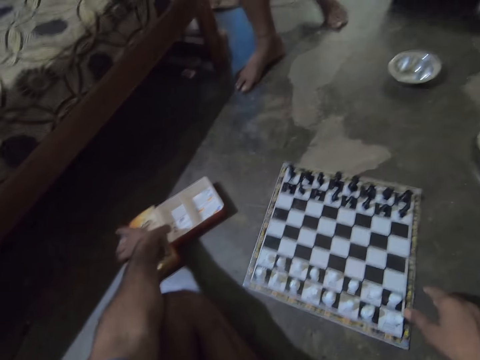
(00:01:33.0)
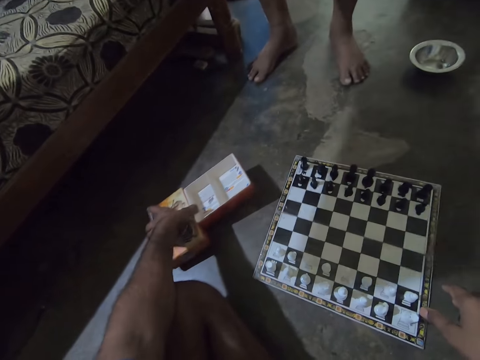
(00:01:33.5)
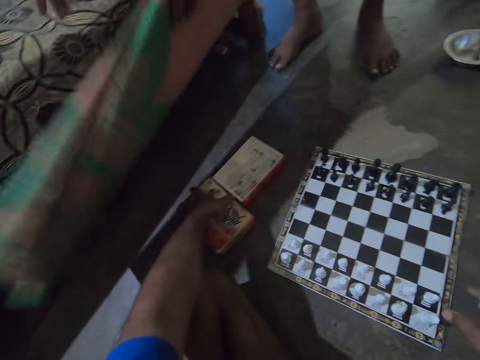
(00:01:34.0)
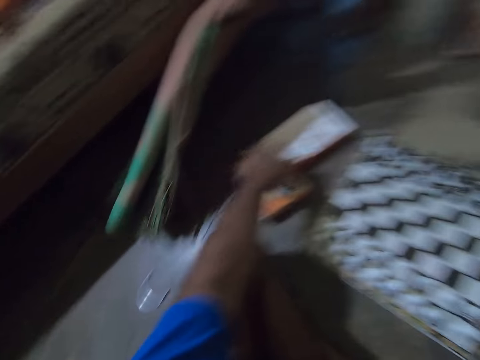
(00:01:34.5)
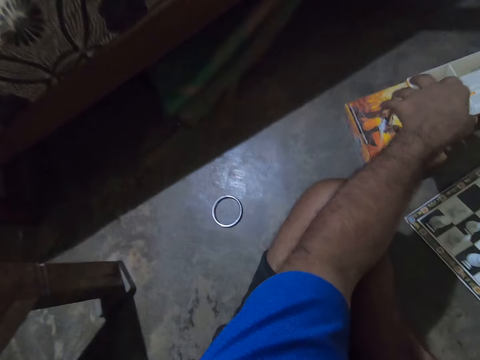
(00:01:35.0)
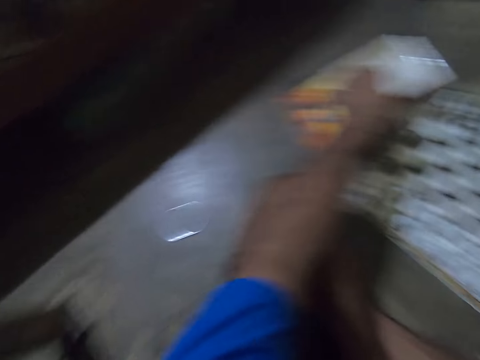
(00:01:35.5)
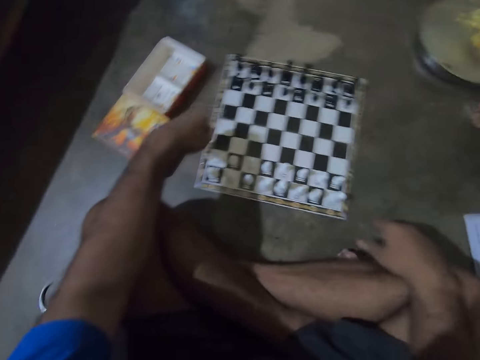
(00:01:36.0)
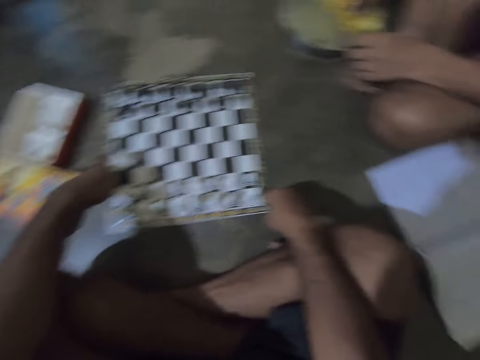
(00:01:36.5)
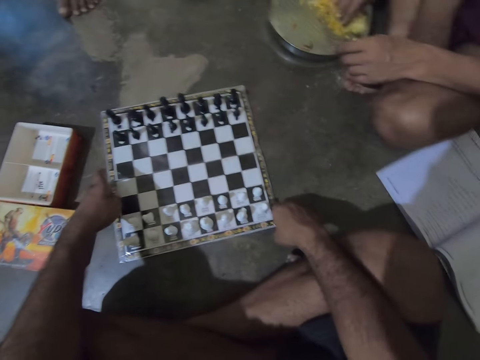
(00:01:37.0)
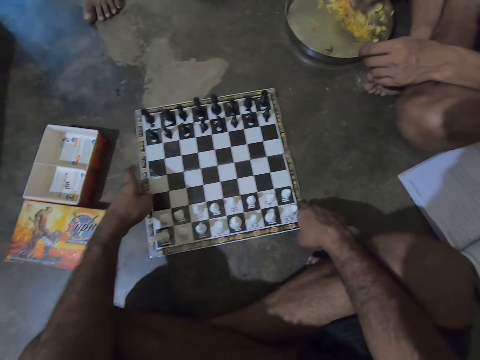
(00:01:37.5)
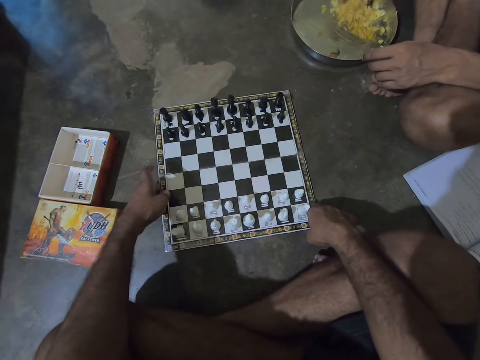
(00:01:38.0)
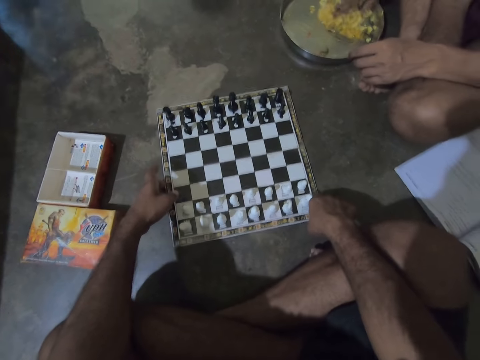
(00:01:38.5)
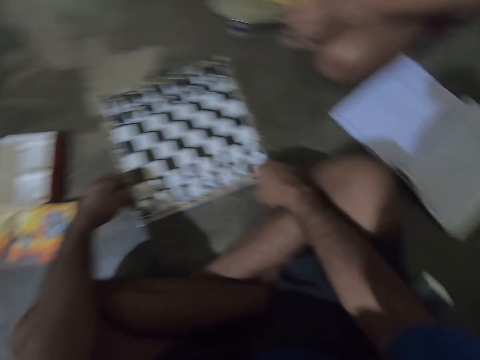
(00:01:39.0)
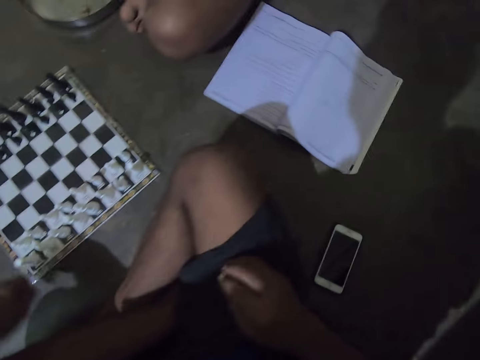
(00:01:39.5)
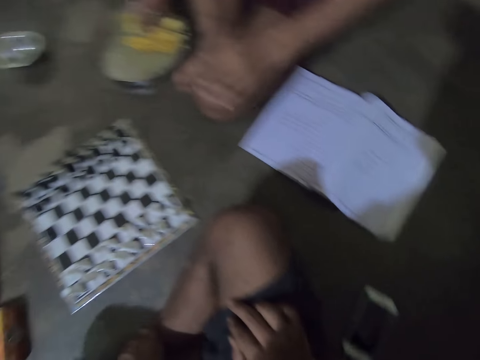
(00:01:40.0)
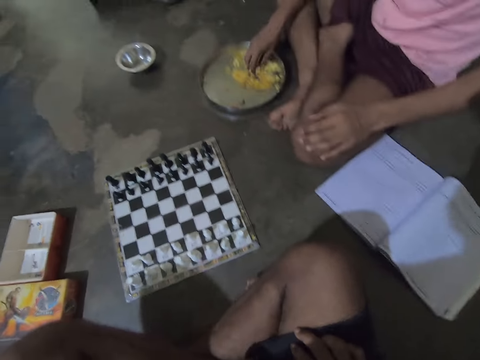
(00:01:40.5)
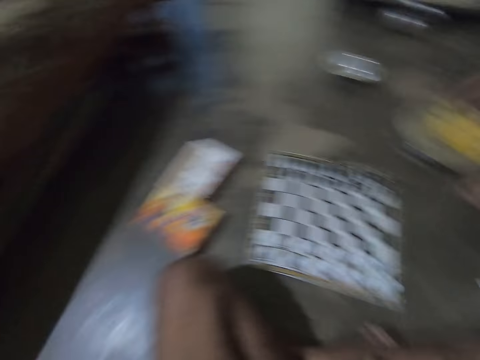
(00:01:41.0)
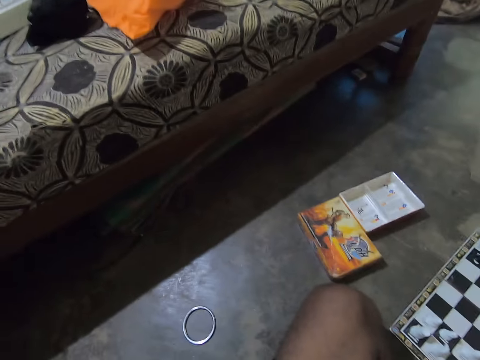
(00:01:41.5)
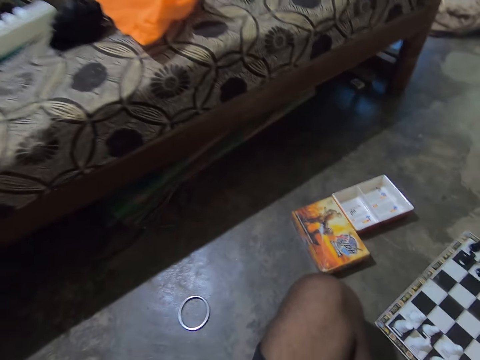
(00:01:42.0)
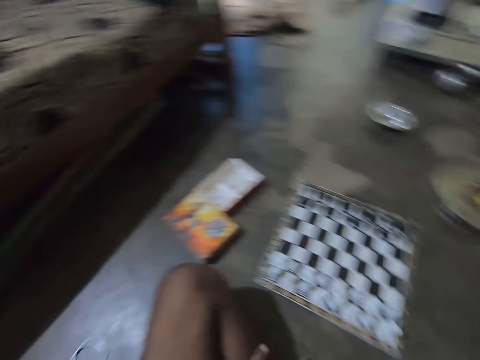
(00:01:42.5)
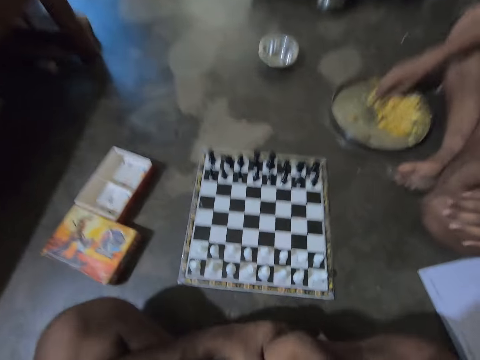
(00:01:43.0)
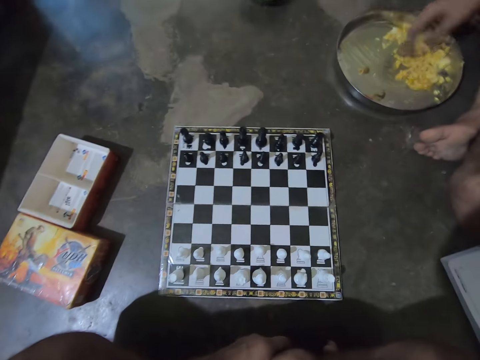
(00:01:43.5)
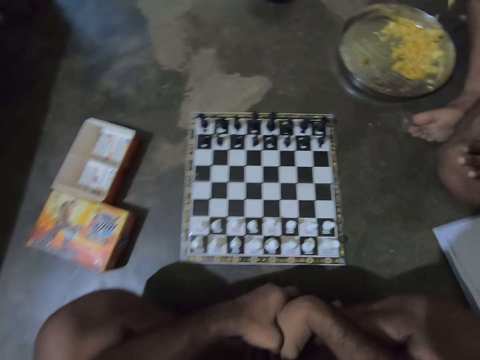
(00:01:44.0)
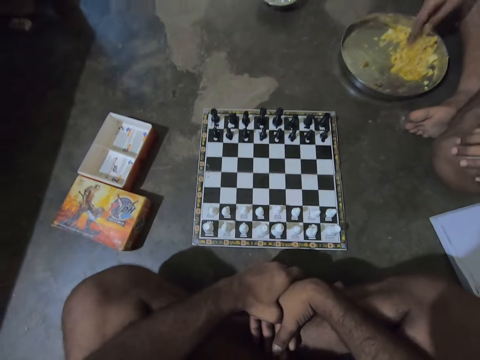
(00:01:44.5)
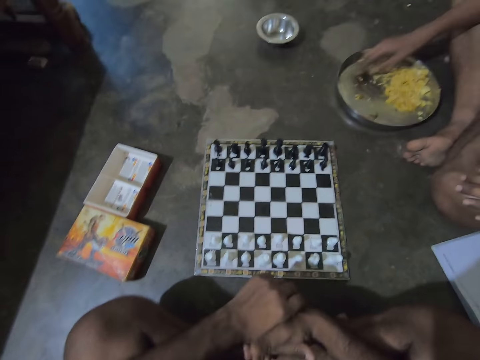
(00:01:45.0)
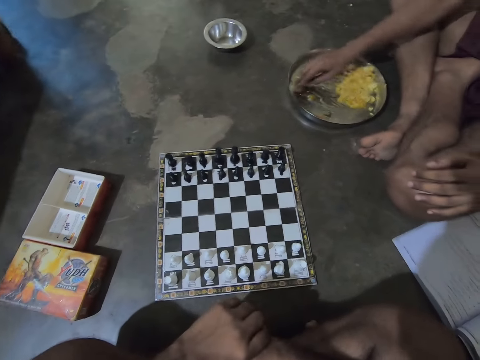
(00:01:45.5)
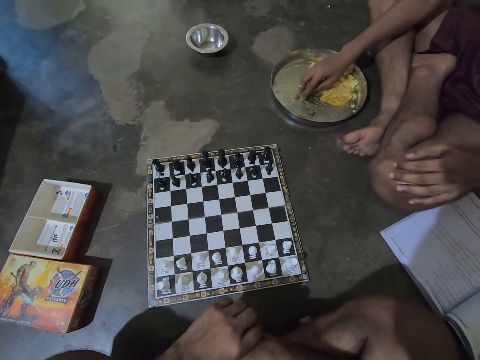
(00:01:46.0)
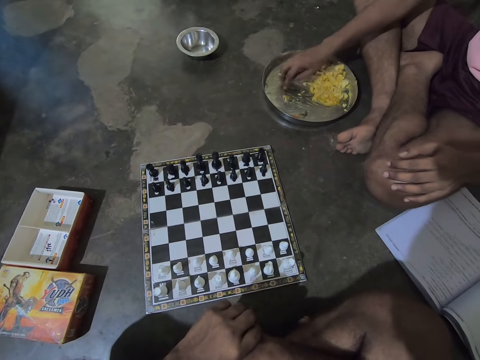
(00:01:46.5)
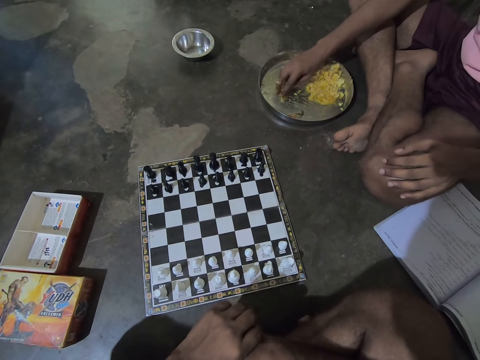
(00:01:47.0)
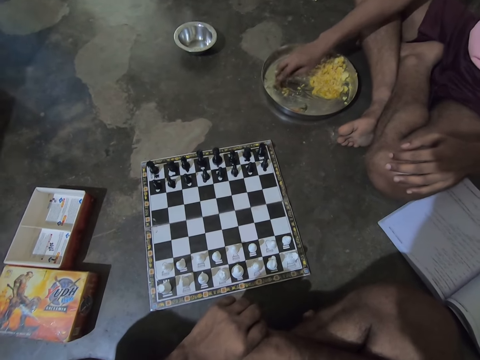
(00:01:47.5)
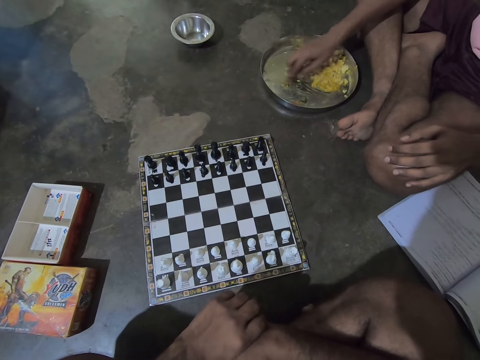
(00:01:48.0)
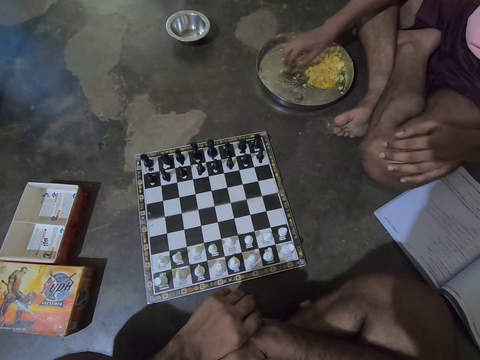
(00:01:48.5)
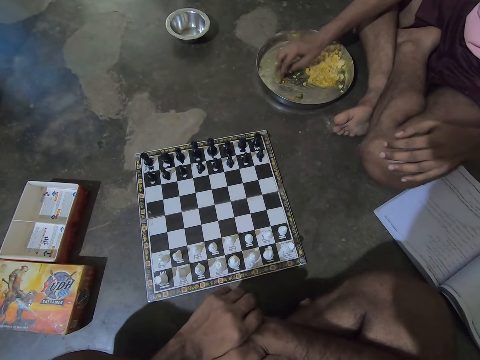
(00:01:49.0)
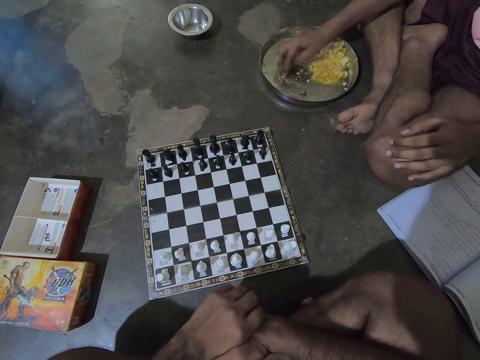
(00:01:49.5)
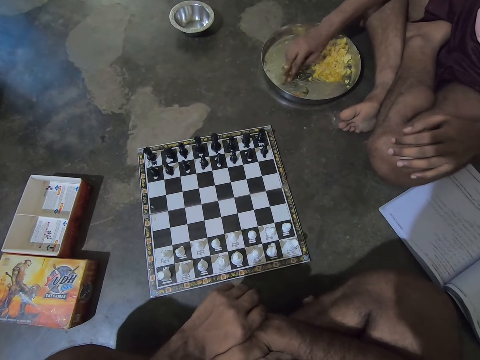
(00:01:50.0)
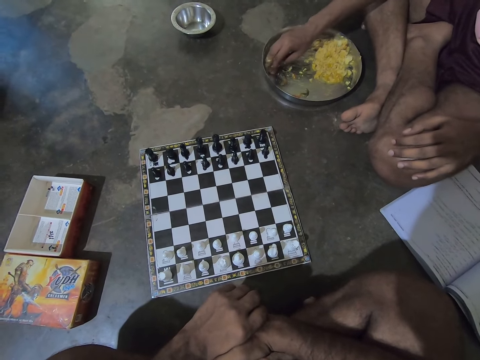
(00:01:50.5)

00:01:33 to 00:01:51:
A man walks around a room. The camera wearer moves a box on the floor. The man puts a mat under a sofa or bed. The camera wearer looks around the room, and moves the chess board on the floor with both hands. Another man mixes food in a plate with hands. The first man walks out of the room. The camera wearer looks around the room. The other man looks around the room, and mixes food in the plate with a hand. The camera wearer folds his hands on his lap. He looks at the chess board on the floor.

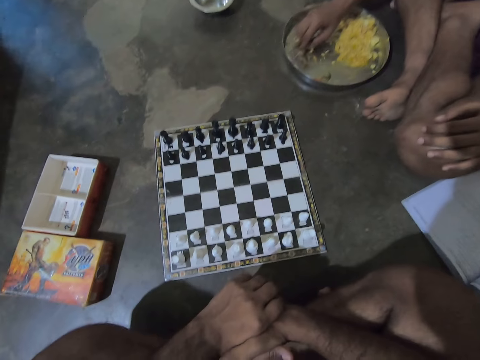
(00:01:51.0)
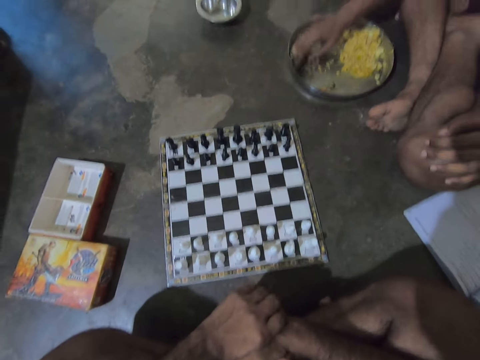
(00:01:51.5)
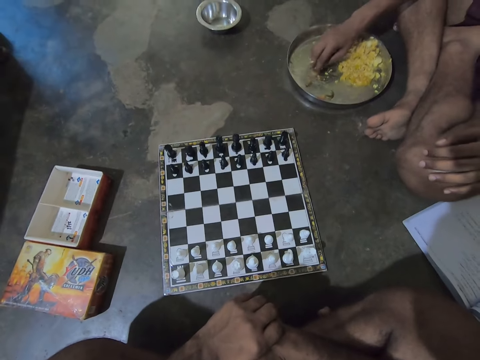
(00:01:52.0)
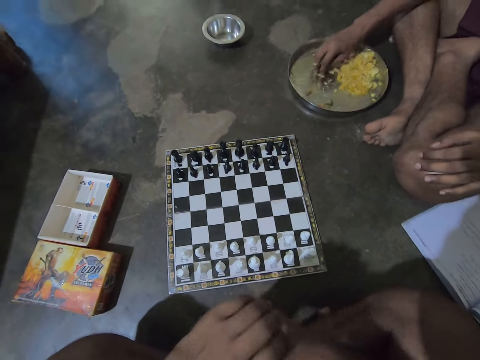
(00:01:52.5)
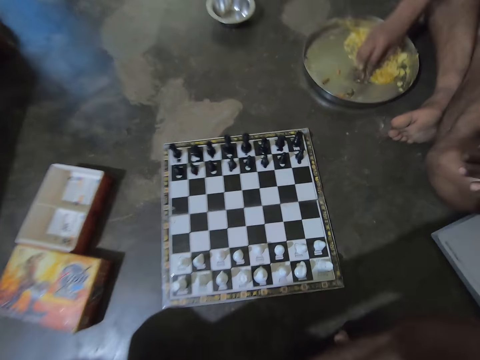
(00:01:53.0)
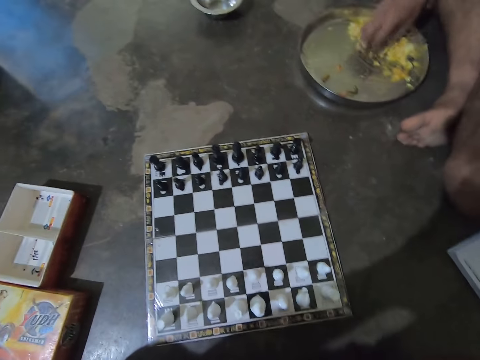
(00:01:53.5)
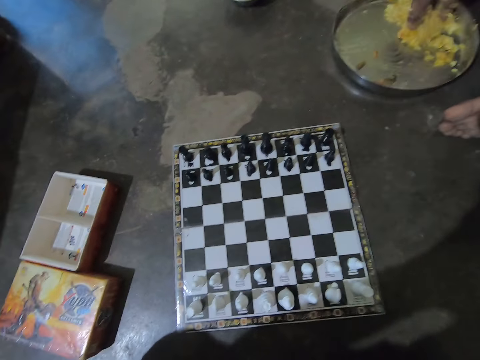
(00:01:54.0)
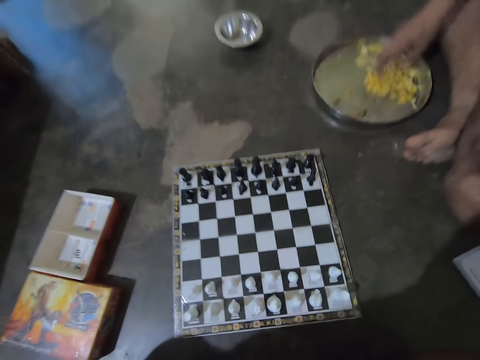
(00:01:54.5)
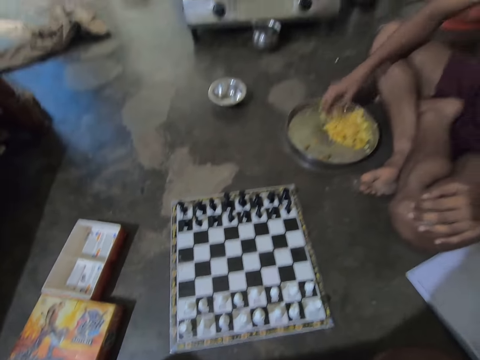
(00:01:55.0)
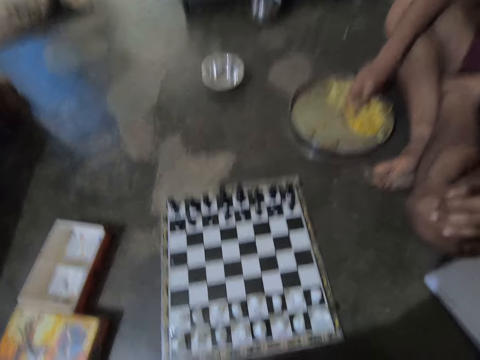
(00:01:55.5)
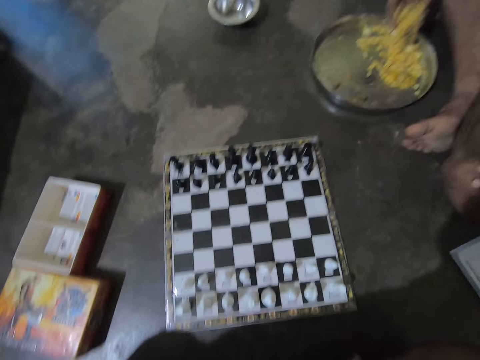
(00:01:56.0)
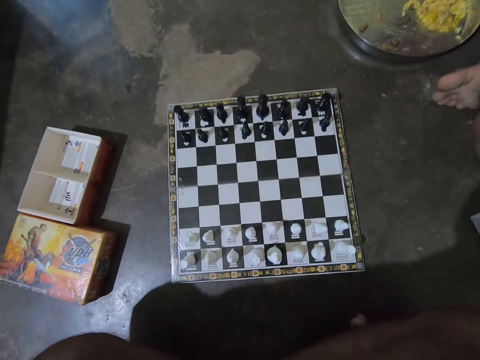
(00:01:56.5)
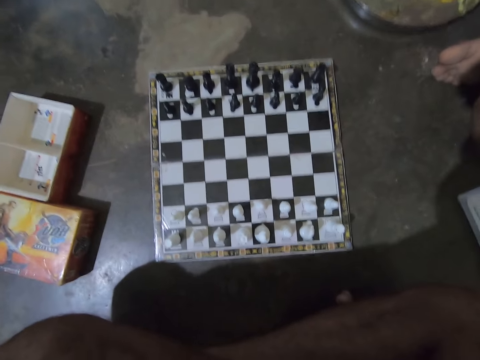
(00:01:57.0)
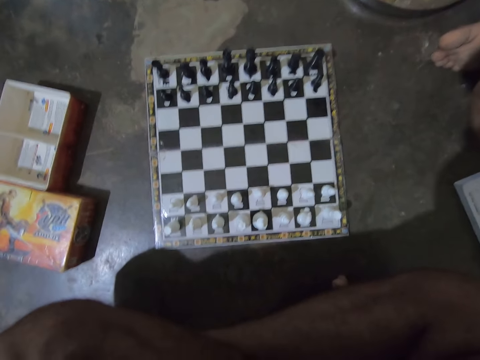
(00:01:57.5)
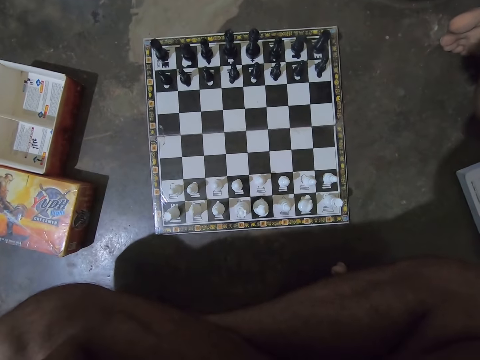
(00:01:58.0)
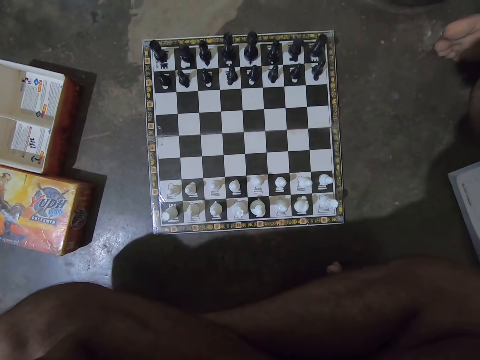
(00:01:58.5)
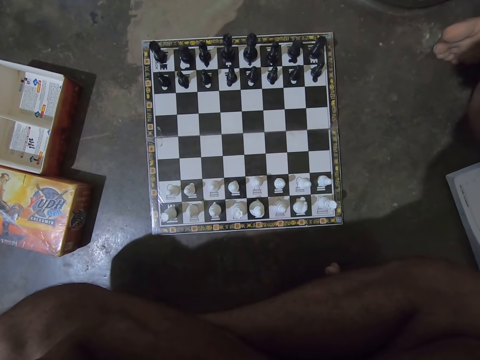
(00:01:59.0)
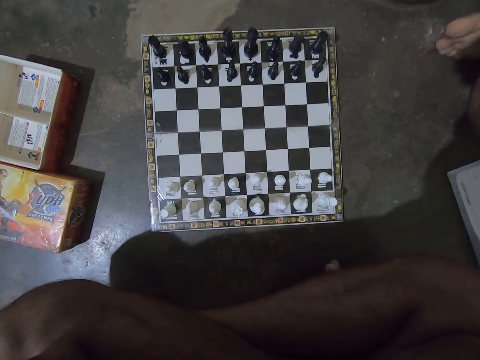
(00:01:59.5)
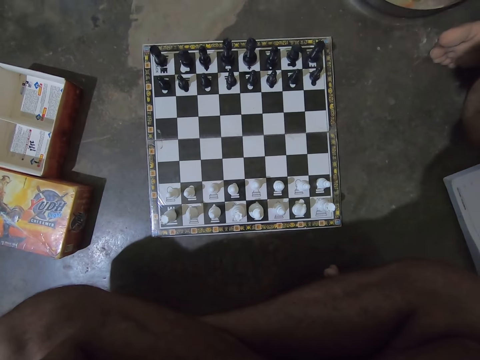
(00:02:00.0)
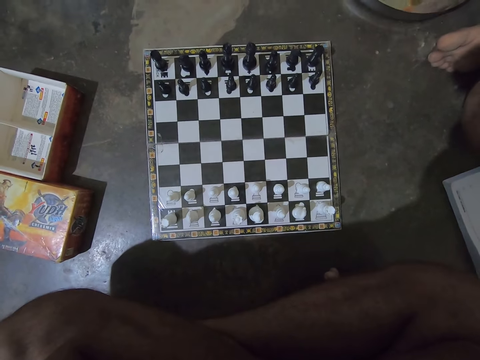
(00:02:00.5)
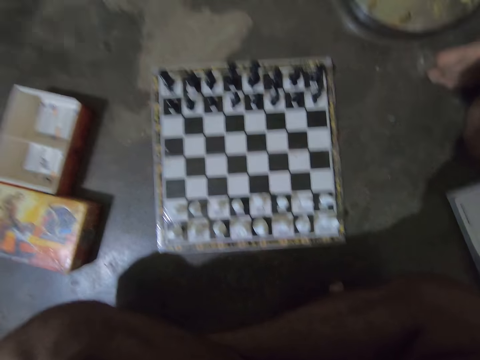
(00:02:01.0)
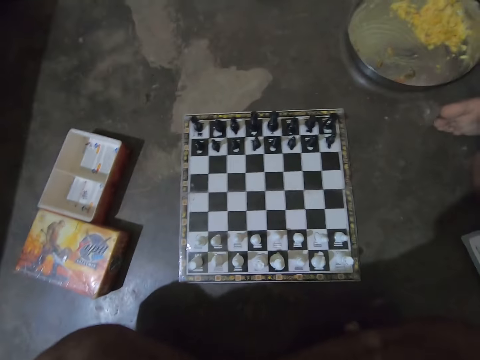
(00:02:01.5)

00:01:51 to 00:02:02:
The camera wearer lifts hands up. They look at a chess board on the floor. A man looks around a room.
